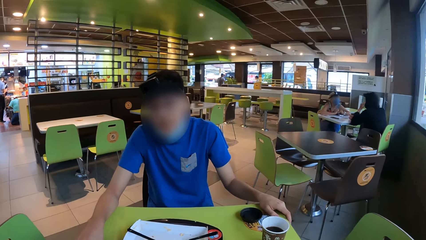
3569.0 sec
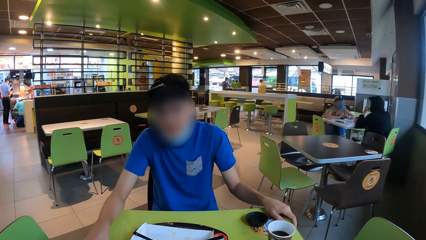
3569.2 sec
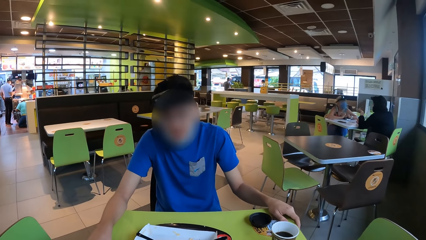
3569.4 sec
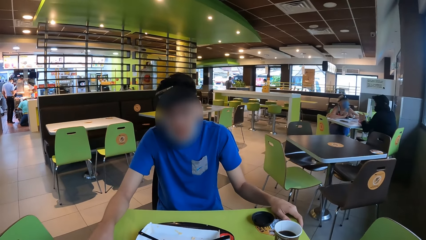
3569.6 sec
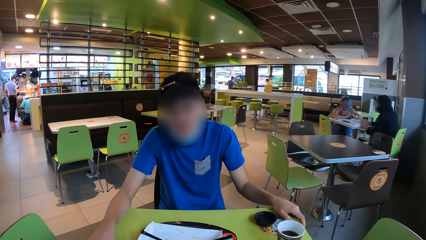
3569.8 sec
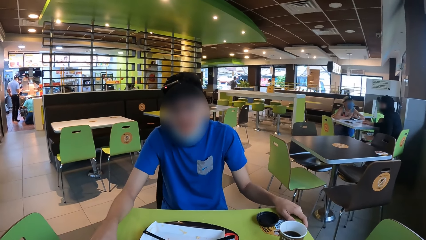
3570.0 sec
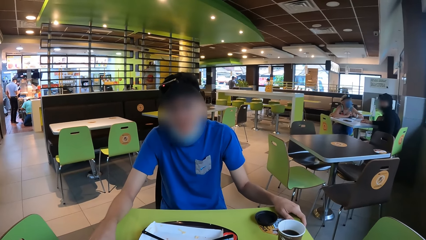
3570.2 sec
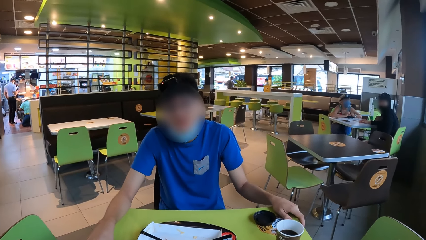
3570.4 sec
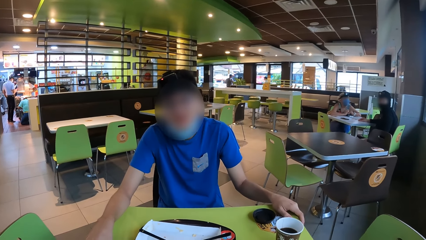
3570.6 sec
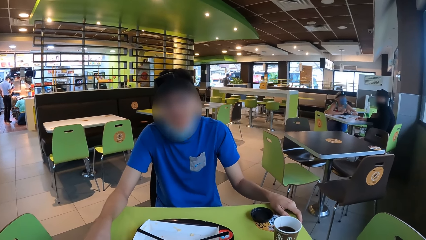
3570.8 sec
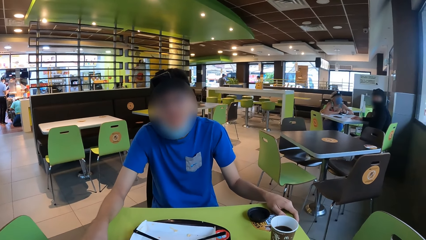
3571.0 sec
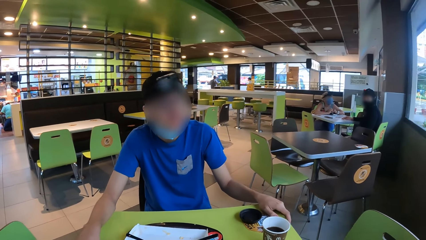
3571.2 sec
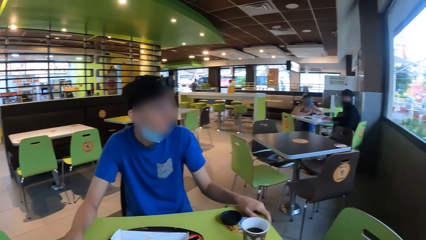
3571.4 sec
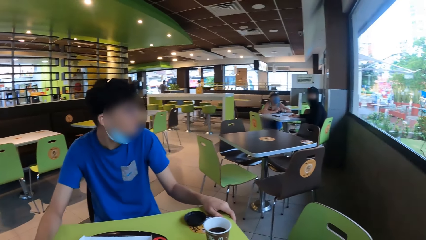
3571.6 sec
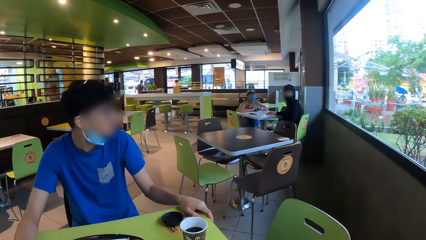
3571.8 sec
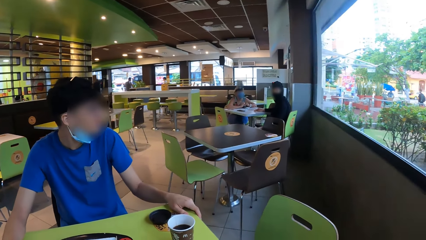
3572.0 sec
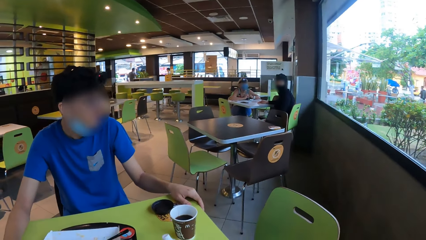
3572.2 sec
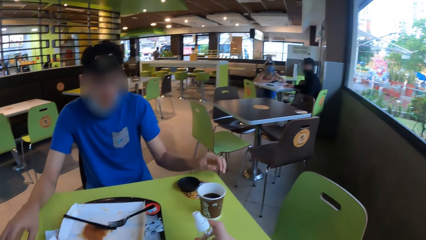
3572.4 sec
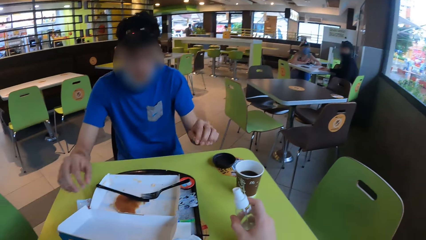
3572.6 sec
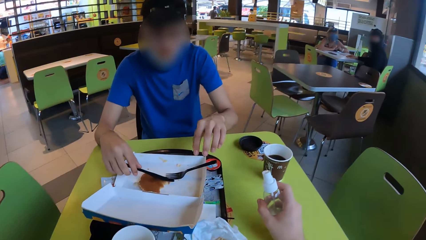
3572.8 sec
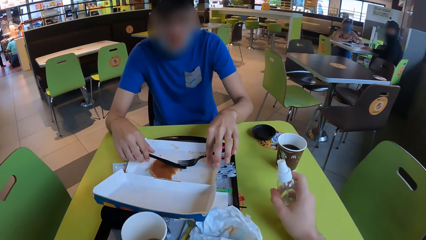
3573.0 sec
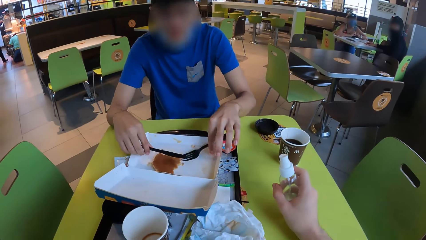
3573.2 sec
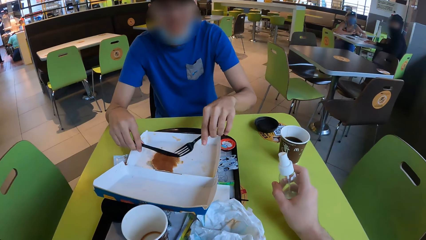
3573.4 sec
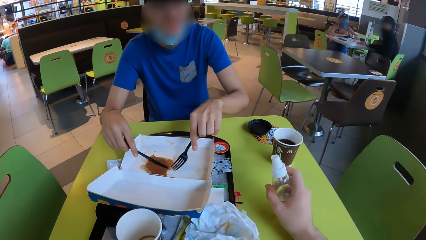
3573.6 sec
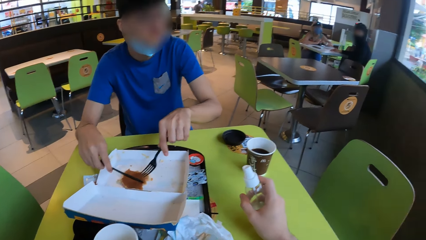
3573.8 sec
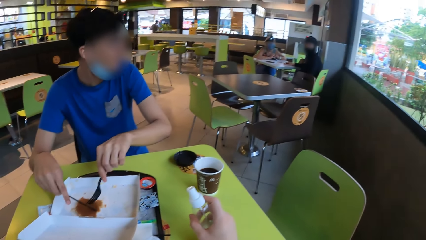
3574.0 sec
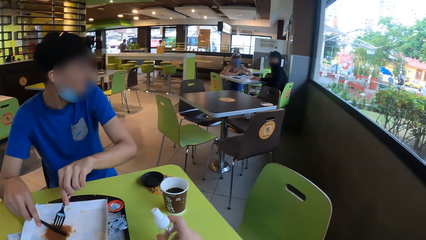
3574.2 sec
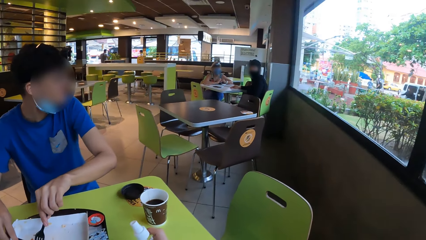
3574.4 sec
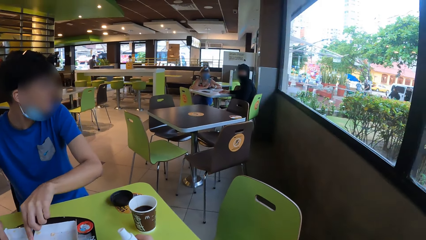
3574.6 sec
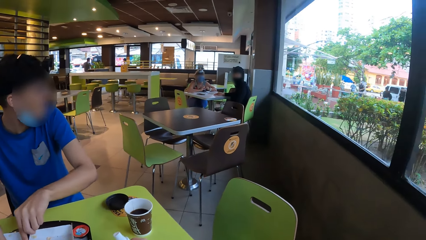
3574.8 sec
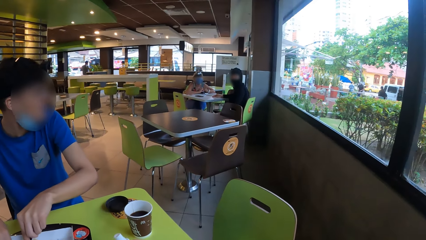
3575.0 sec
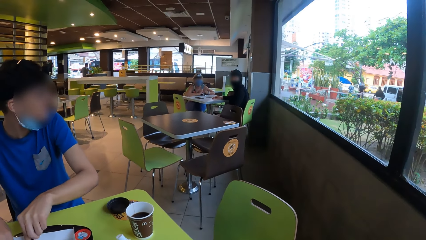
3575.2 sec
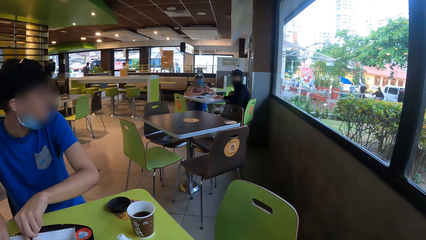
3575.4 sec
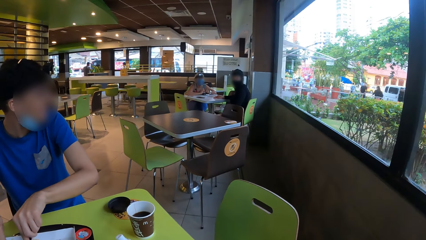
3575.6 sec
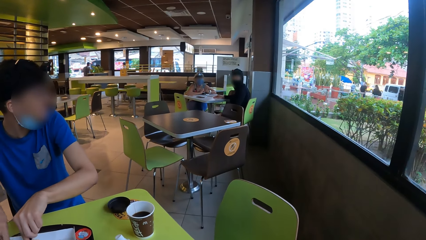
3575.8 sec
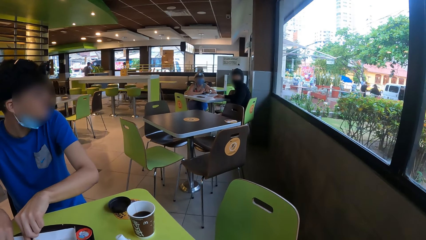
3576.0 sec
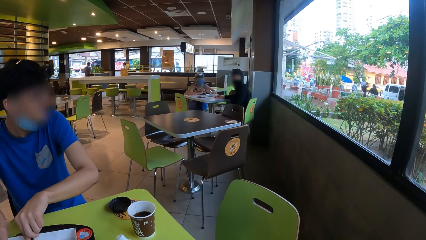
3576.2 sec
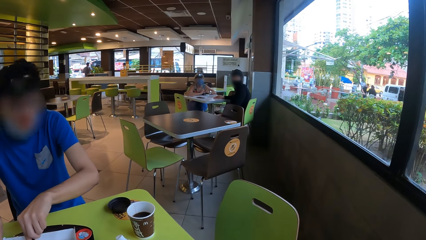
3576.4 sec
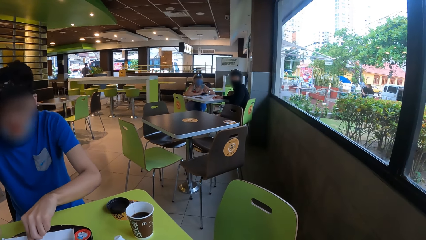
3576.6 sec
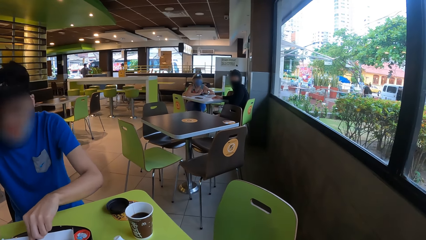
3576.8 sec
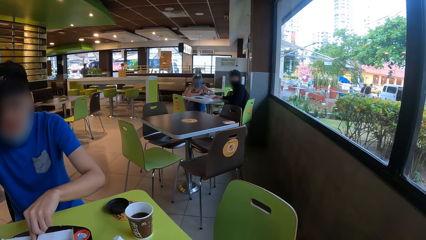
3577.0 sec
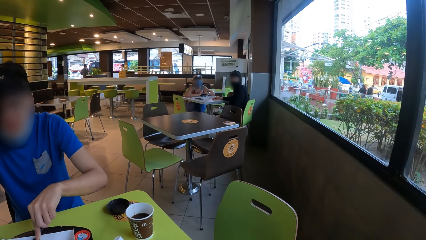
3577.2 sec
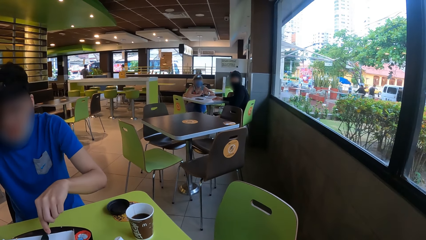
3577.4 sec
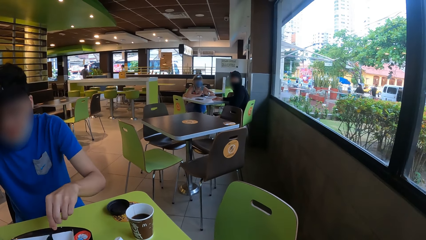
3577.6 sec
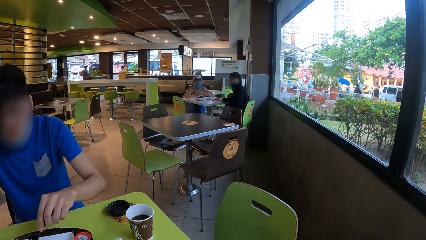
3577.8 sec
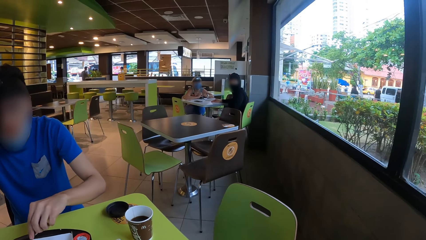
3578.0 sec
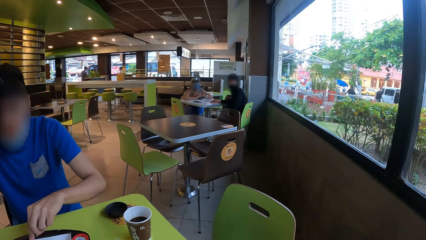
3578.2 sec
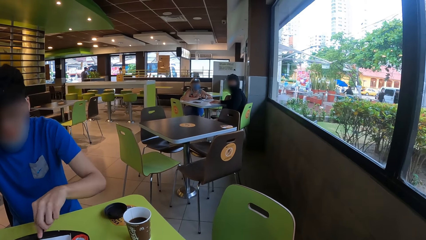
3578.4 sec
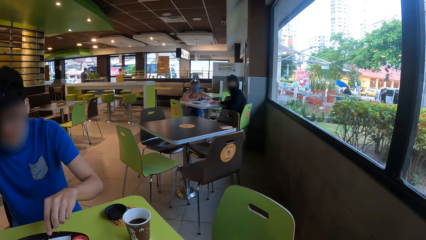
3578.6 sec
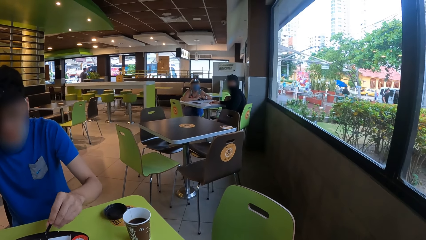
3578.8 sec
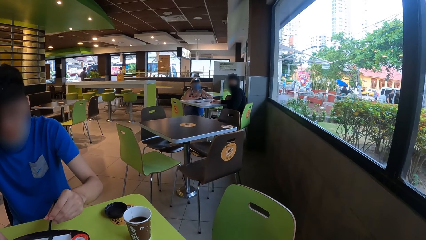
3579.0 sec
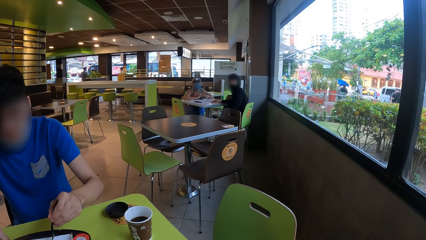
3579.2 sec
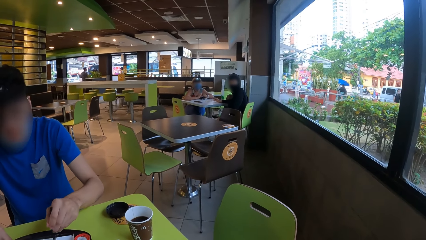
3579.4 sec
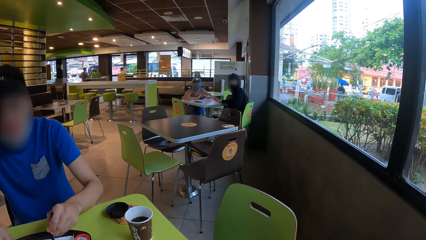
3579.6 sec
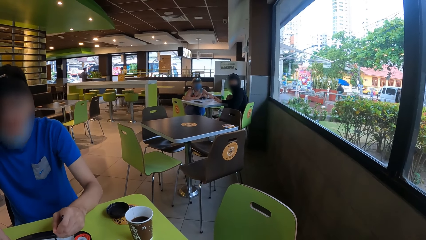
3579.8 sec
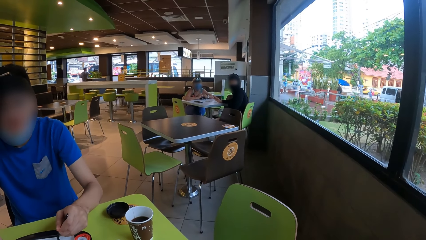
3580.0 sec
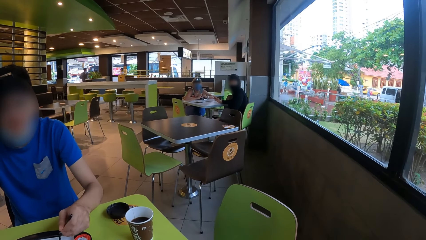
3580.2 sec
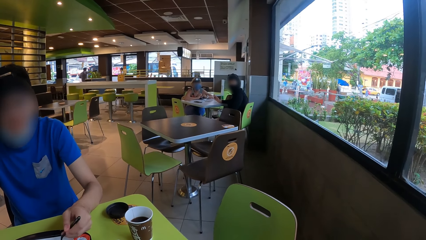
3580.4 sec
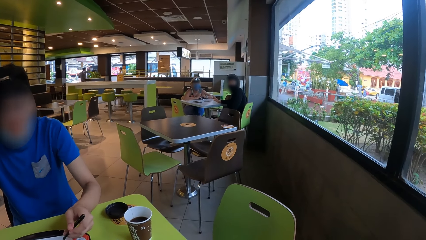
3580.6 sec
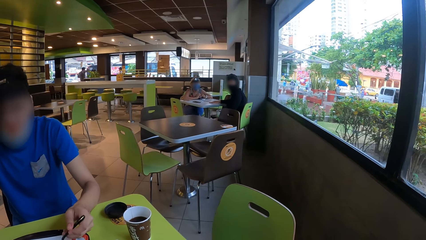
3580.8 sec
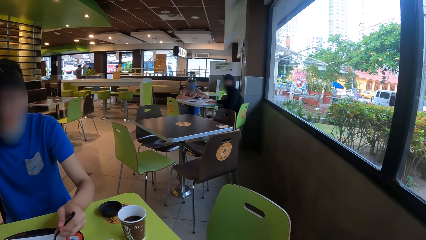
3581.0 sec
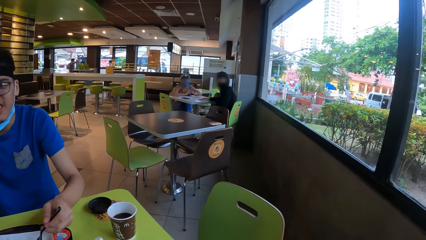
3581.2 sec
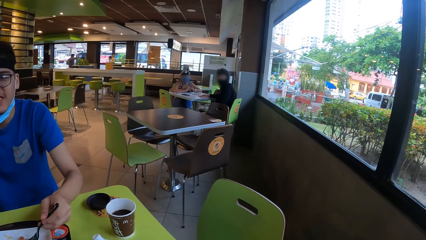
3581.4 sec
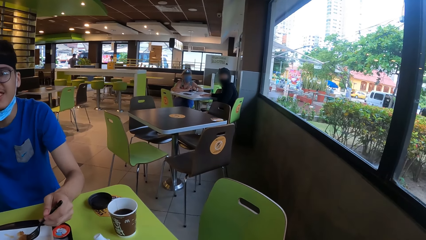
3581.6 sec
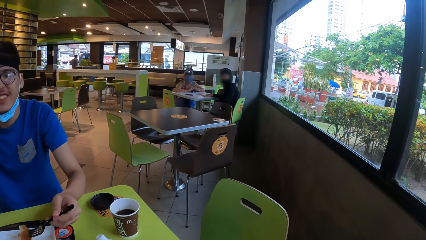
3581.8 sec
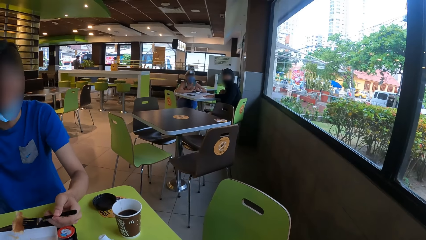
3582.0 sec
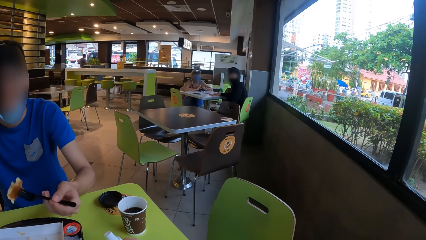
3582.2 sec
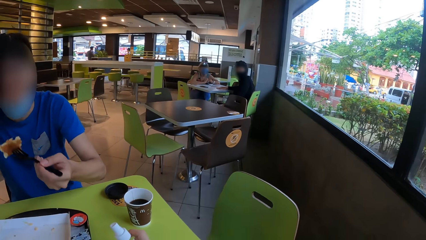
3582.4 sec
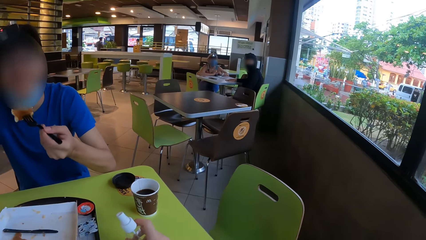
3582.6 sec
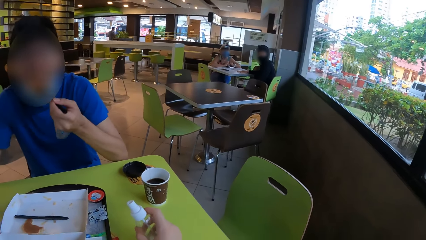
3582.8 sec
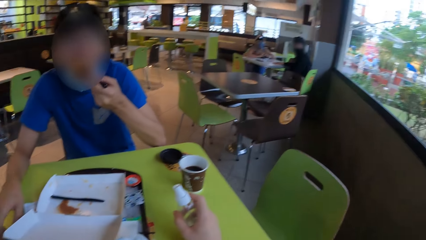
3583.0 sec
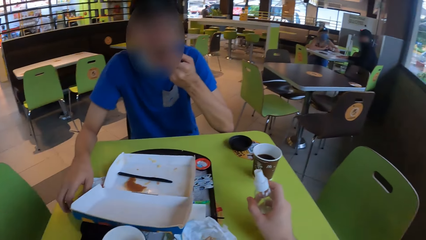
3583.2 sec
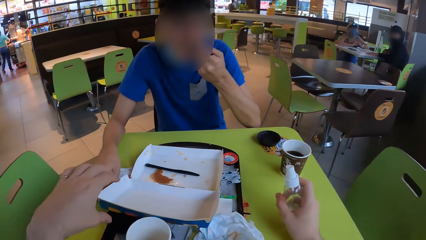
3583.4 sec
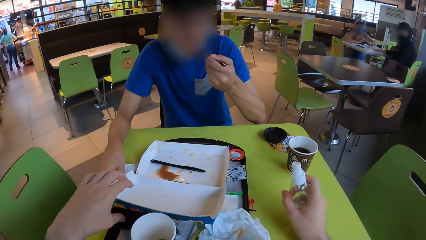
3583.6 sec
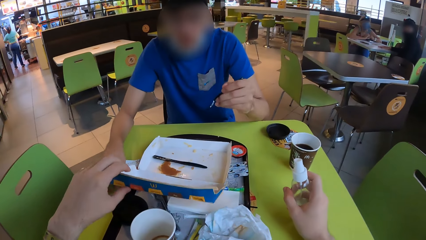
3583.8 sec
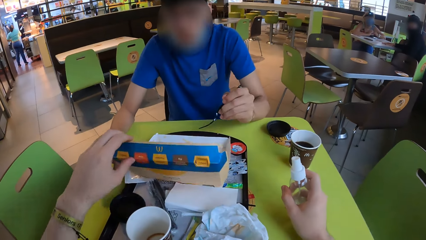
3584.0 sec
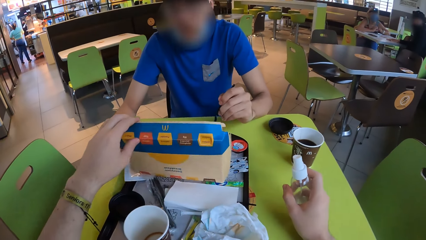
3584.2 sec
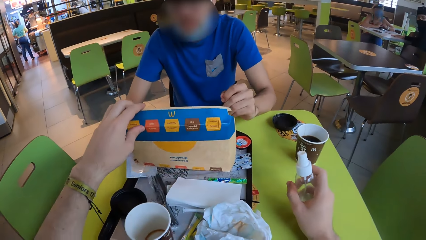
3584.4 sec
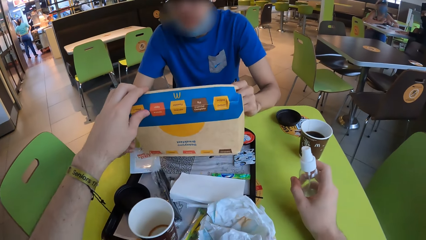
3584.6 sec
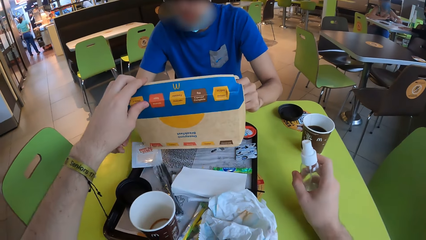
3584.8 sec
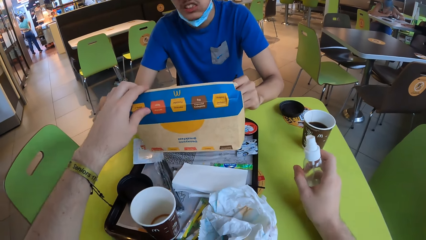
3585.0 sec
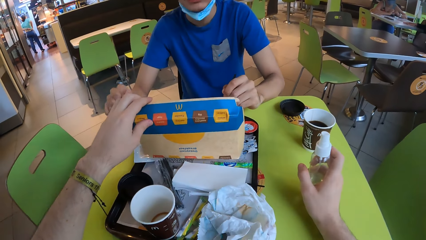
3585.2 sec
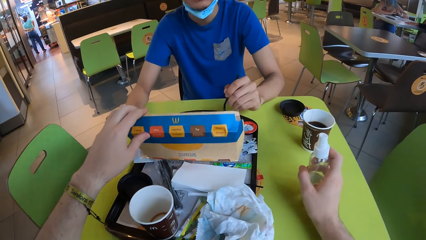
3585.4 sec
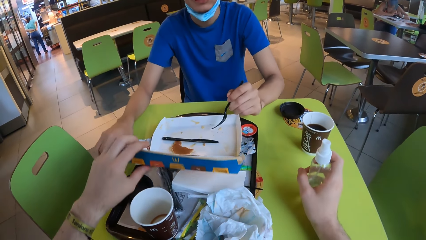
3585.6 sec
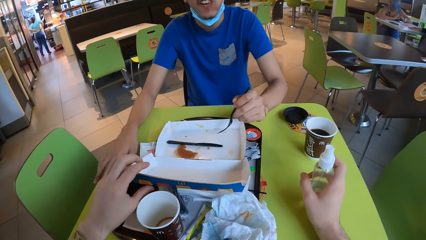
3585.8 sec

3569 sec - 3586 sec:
The camera wearer looks around the restaurant. A man picks up the fork and picks up the knife. The man is at the window. The man cuts the egg with the knife. The man picks up the egg with the fork. The man eats the egg. The camera wearer holds the box.
